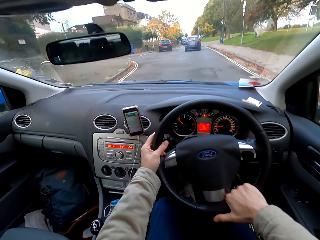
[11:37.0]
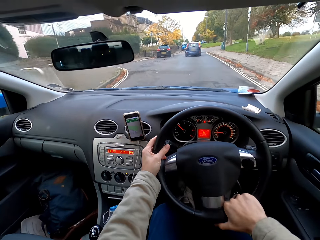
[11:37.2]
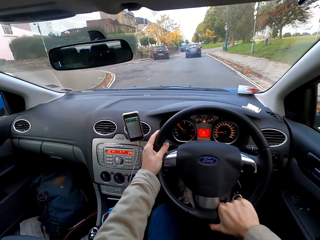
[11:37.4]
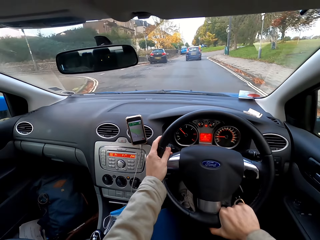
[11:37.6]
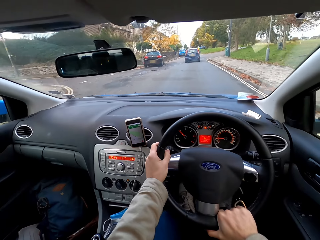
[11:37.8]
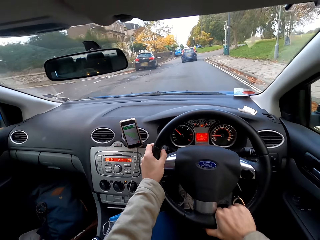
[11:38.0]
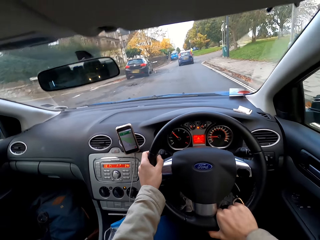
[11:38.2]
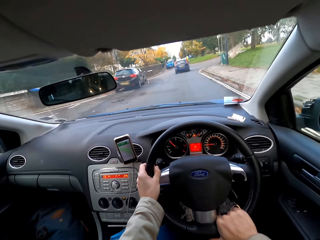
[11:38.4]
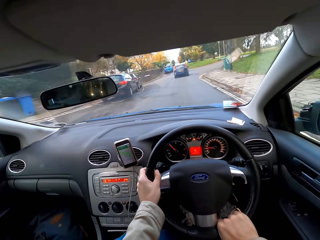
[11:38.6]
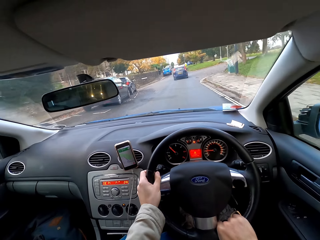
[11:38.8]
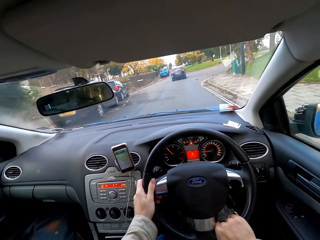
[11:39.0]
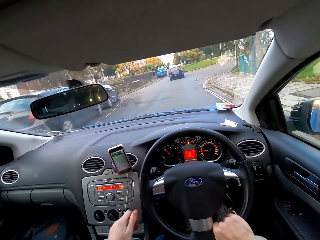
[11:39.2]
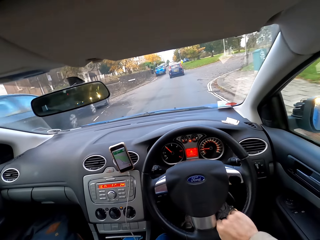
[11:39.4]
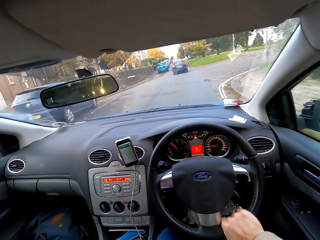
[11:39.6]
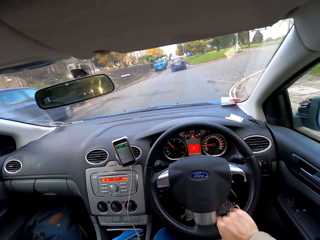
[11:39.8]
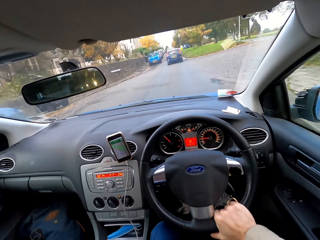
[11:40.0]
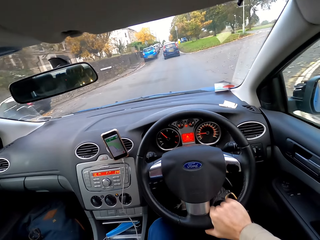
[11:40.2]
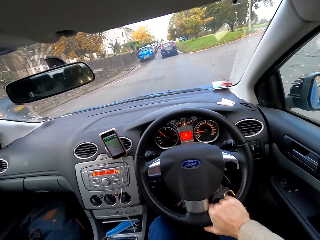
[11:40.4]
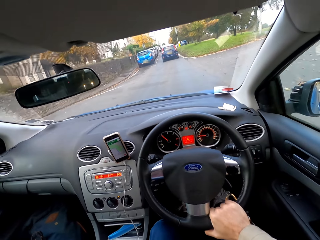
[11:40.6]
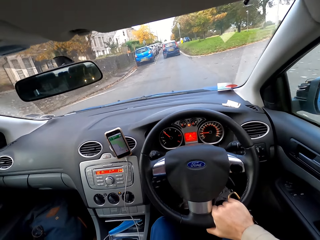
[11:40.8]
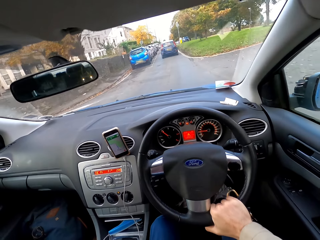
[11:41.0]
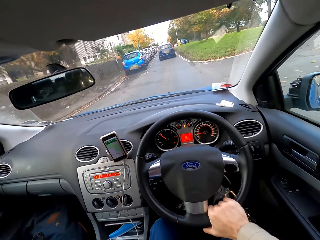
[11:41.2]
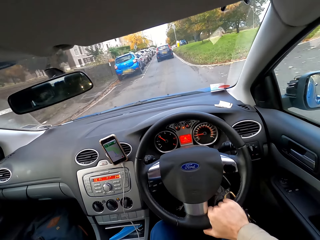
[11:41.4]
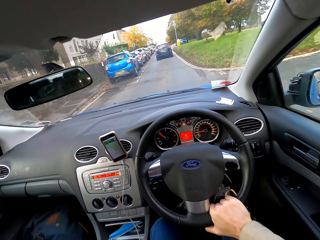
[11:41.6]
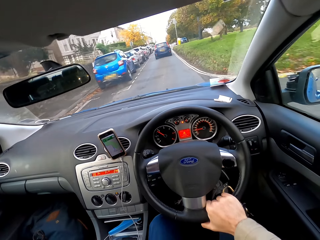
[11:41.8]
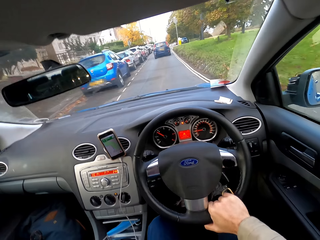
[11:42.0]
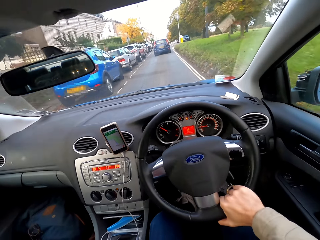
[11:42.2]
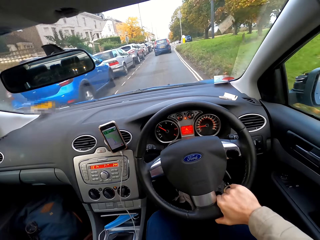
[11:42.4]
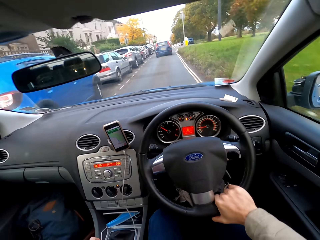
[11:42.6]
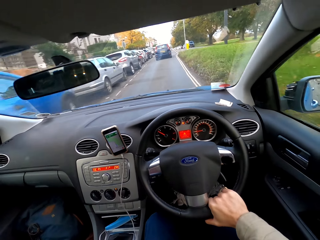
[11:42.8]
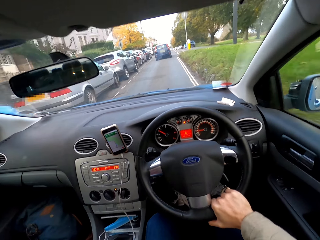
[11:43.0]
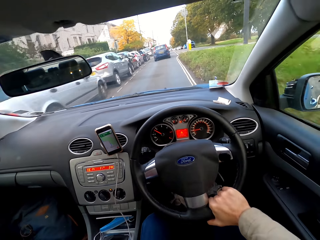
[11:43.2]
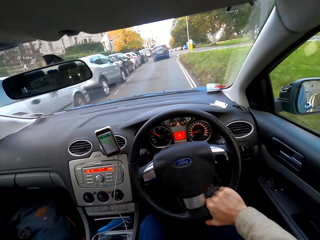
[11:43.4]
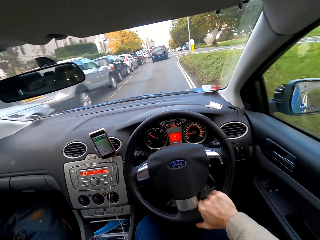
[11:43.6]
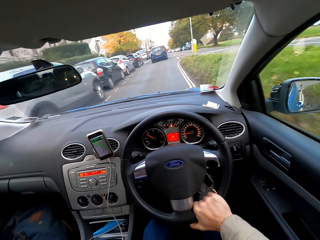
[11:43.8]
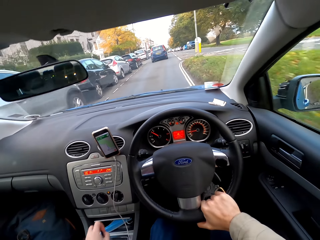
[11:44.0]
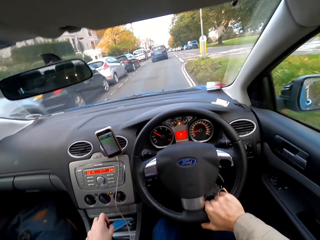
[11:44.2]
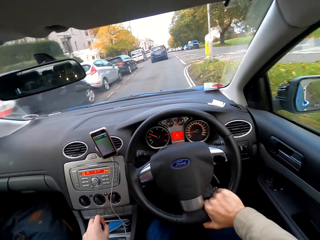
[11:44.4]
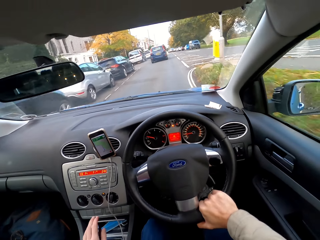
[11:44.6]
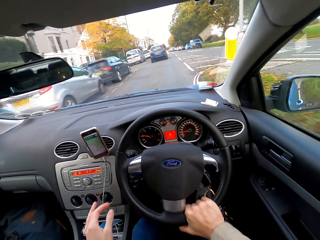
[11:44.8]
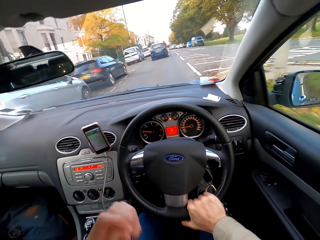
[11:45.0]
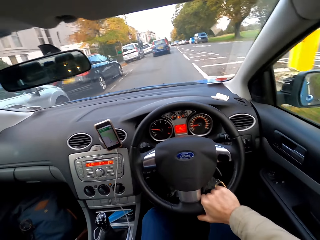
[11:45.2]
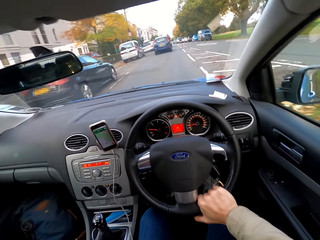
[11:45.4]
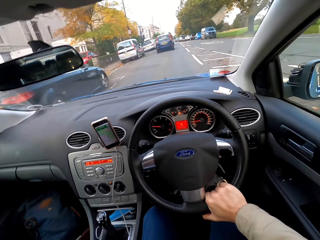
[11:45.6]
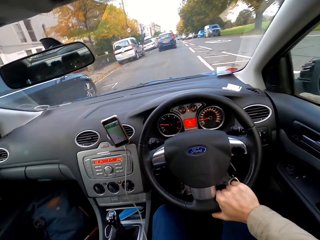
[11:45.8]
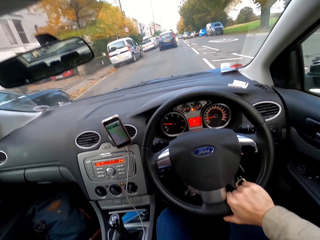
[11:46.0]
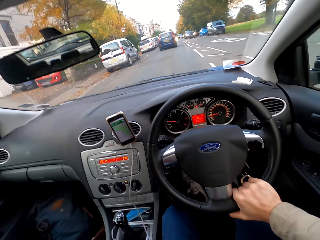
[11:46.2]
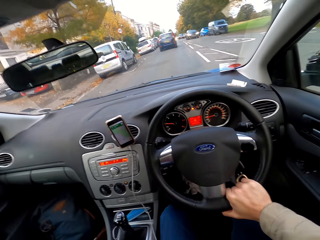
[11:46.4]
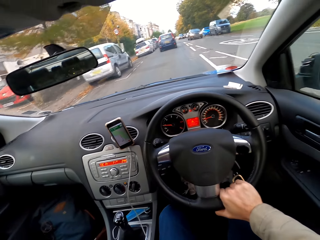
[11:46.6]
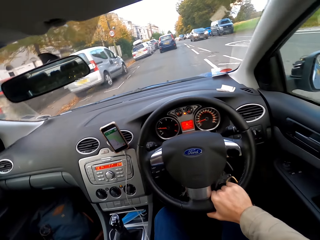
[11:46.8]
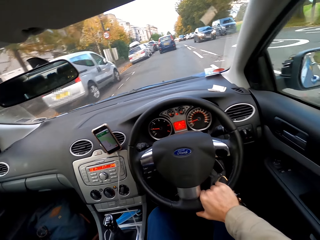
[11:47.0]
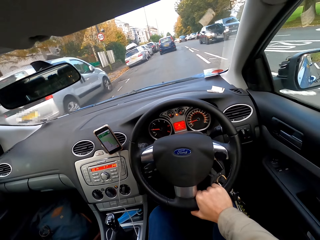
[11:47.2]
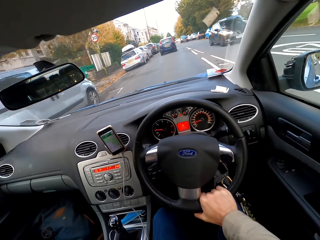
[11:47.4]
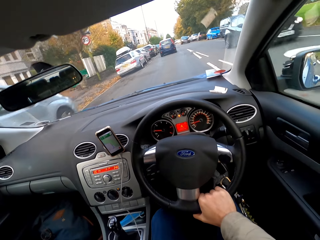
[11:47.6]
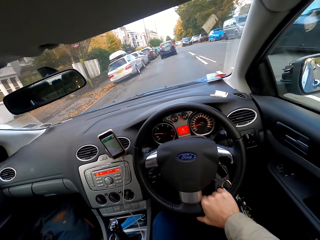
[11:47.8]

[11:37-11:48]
The camera wearer operates the gear lever with his left hand. A blue car drives past him.

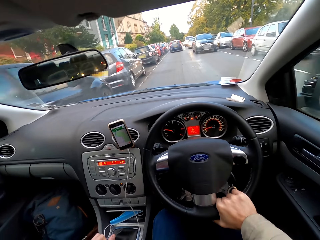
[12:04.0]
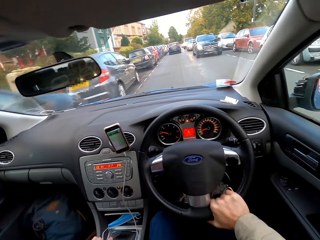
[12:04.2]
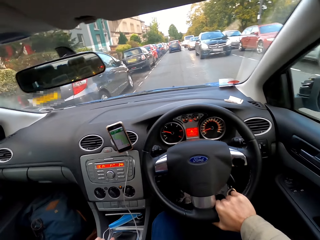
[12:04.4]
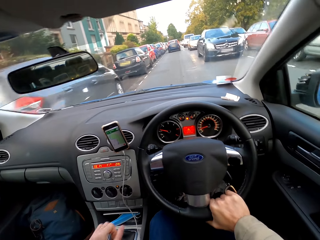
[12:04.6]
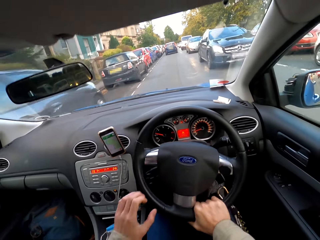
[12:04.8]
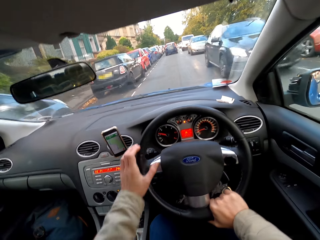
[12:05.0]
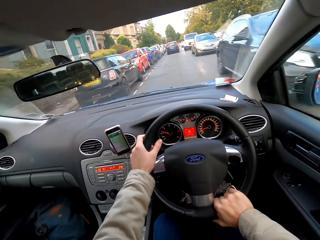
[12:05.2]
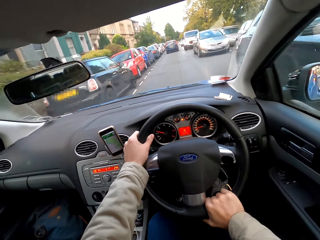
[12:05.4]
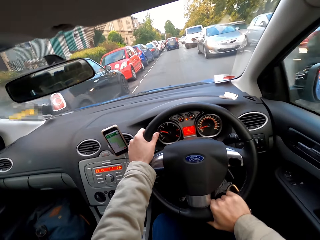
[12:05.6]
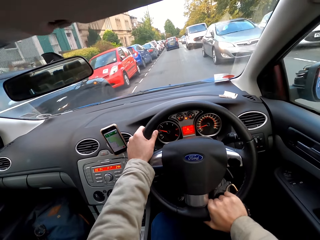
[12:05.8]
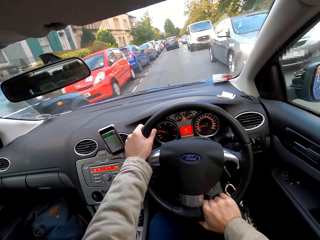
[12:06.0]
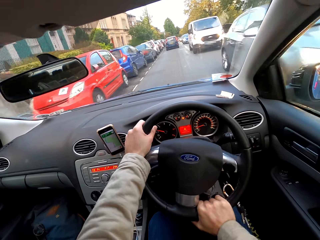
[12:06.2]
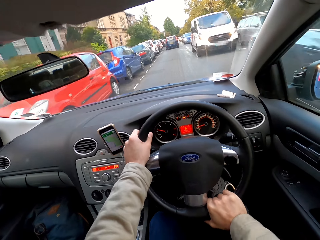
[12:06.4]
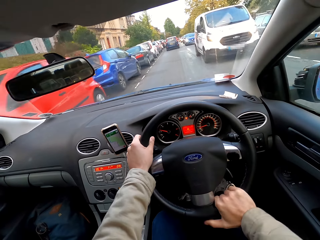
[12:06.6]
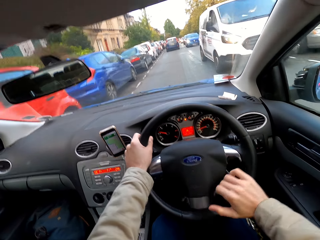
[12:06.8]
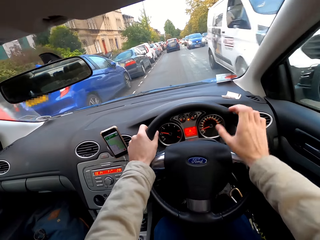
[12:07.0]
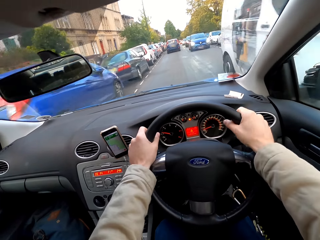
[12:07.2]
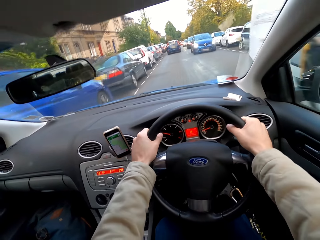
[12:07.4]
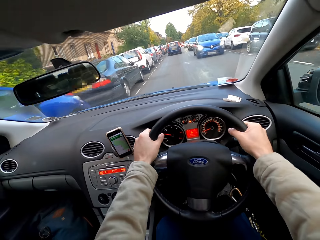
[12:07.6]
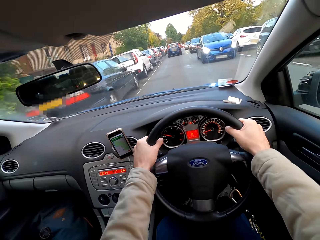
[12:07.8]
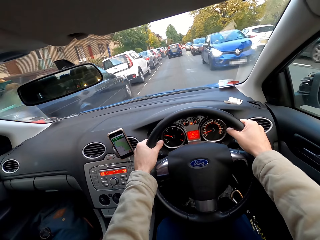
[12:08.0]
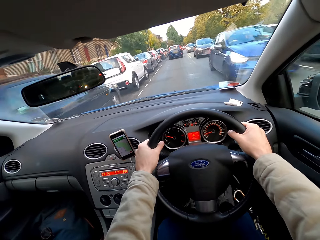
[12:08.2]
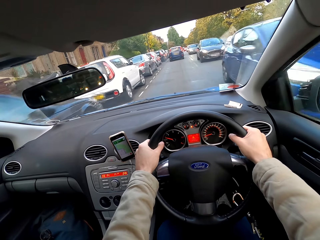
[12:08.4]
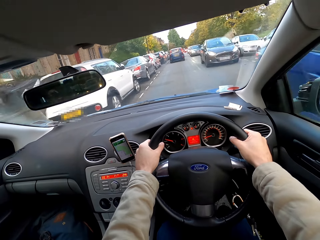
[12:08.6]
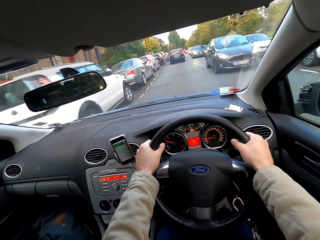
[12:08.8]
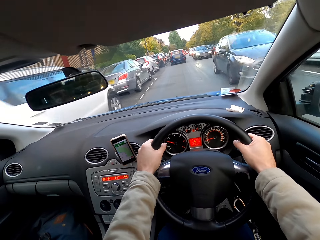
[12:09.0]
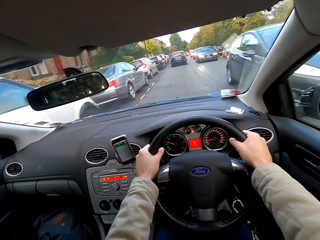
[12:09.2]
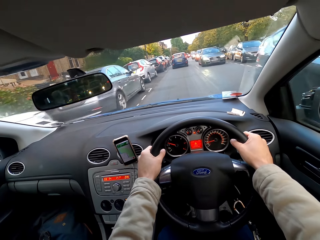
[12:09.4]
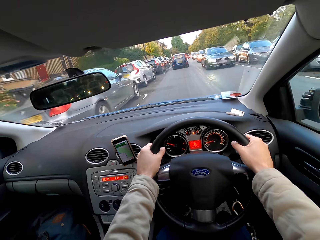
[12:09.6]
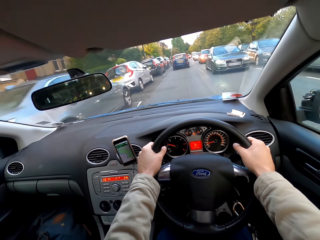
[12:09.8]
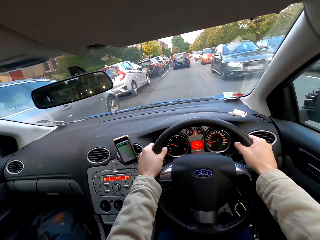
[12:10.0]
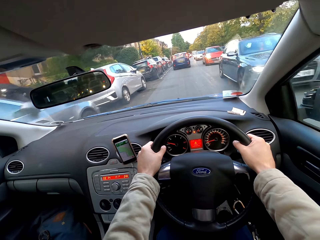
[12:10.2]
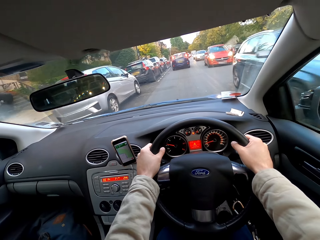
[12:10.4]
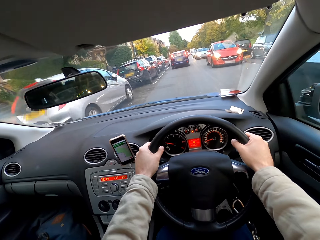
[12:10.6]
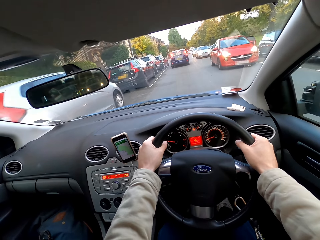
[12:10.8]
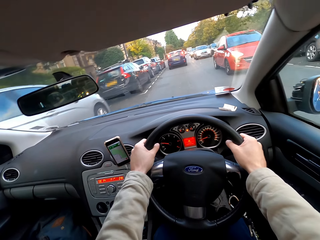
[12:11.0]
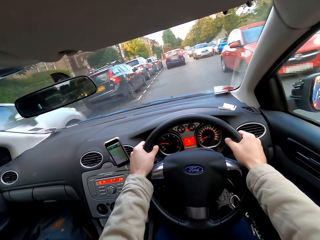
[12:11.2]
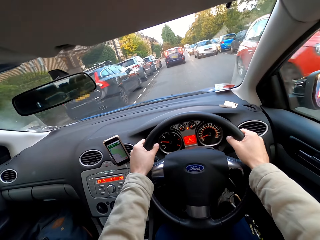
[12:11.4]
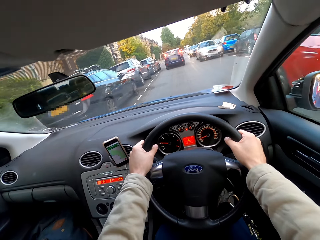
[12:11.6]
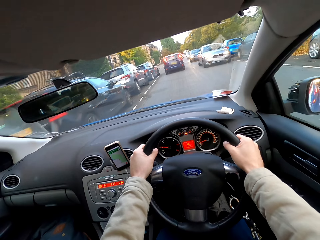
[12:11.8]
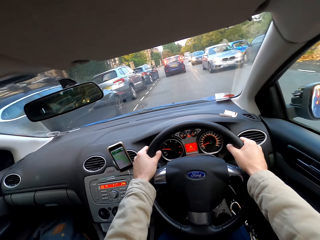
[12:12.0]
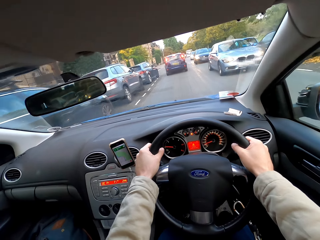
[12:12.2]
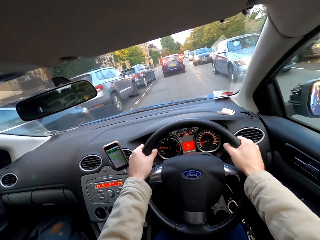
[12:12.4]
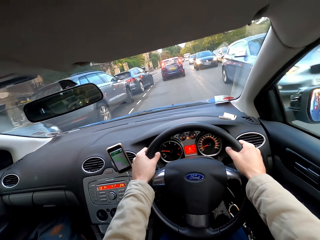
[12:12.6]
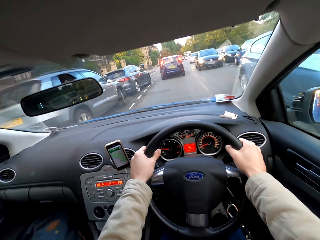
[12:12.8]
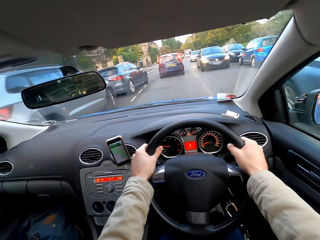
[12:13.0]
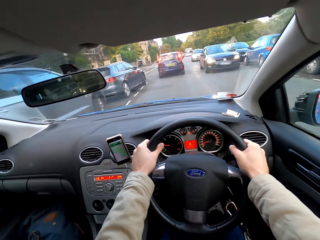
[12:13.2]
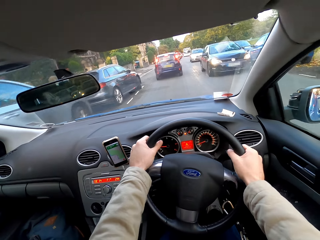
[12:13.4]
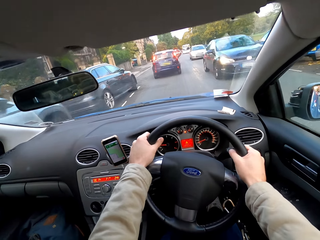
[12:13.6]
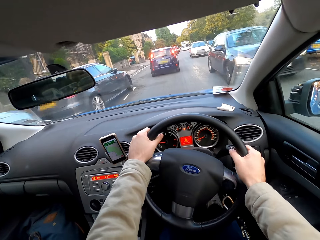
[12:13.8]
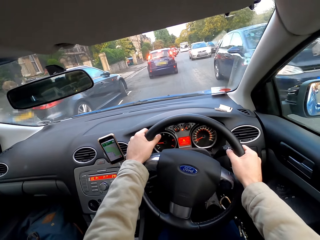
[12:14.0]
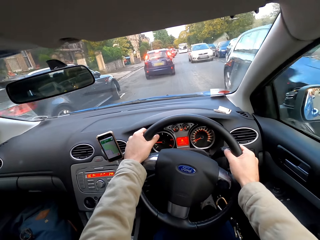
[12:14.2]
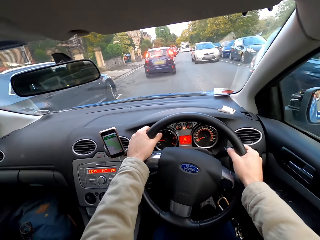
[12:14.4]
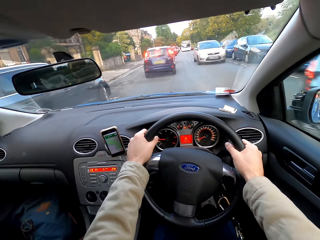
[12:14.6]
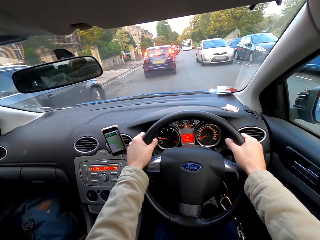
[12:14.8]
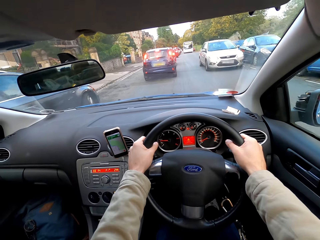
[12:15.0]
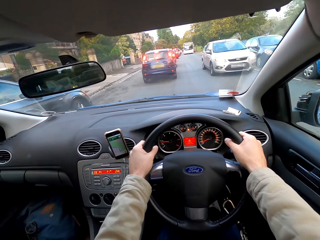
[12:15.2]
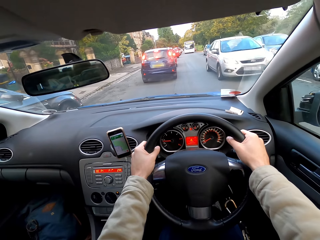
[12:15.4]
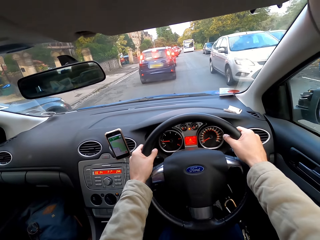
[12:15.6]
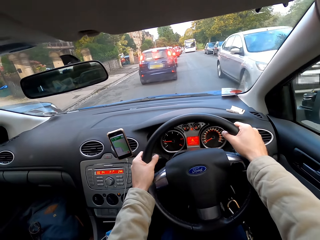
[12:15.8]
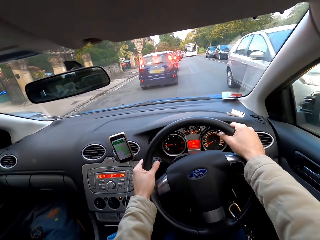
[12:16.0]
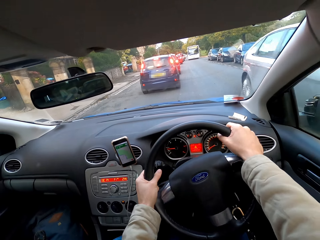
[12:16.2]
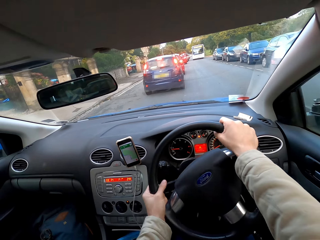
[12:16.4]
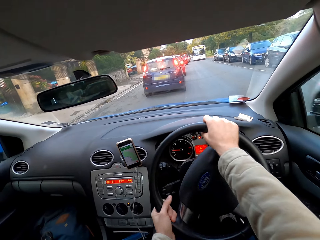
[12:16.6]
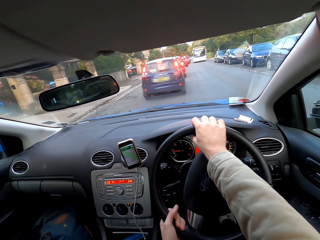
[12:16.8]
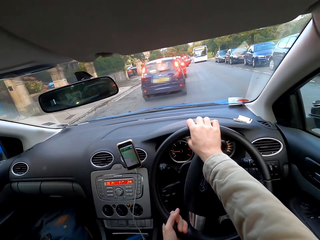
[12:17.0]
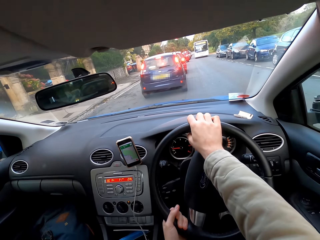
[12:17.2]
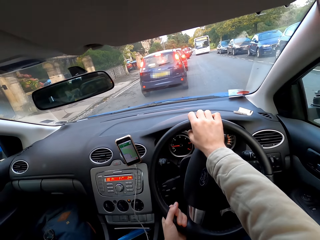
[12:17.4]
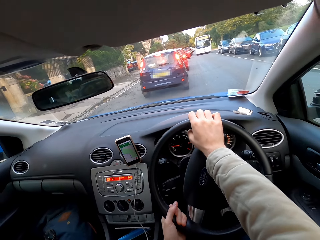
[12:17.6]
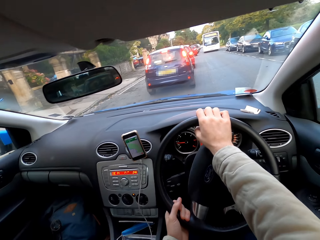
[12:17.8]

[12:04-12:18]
A black car drives past the camera wearer. The camera wearer drives the car with the steering wheel in his hands. A gray car drives past him. A white minivan drives past him. A blue car drives past him. A black car drives past him. A black car drives past him again. A red car drives past him. A gray car drives past him. A black car drives past him. A white car drives past him.
